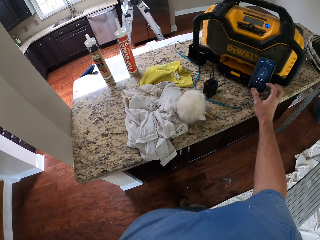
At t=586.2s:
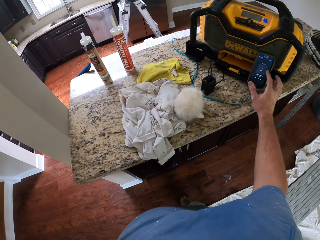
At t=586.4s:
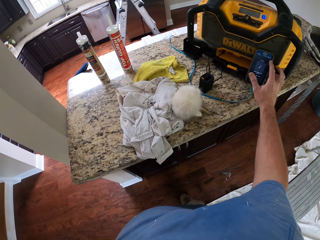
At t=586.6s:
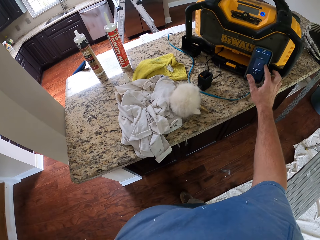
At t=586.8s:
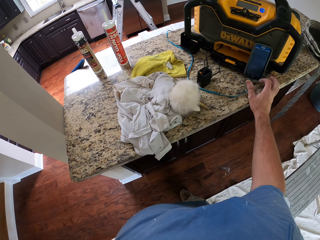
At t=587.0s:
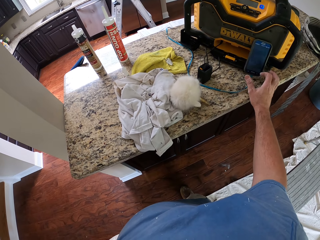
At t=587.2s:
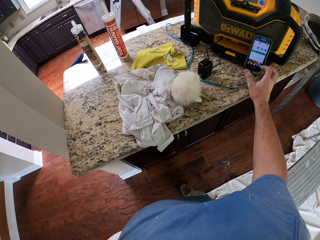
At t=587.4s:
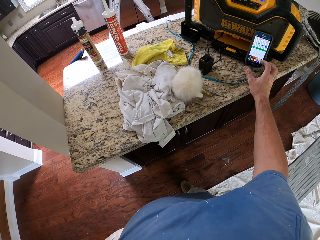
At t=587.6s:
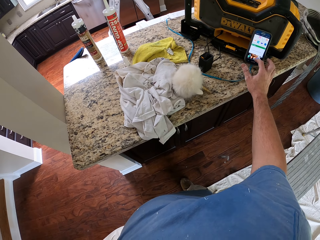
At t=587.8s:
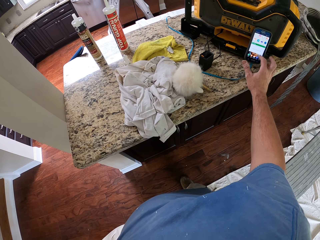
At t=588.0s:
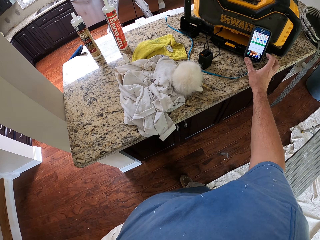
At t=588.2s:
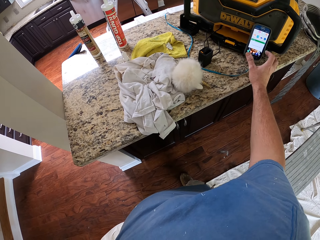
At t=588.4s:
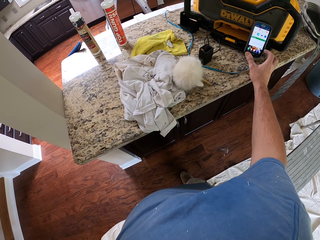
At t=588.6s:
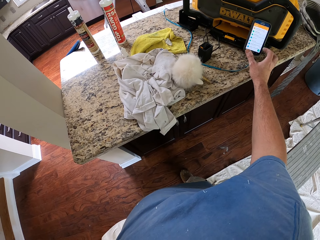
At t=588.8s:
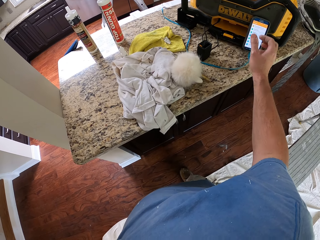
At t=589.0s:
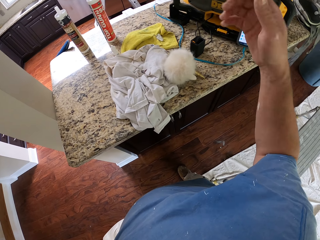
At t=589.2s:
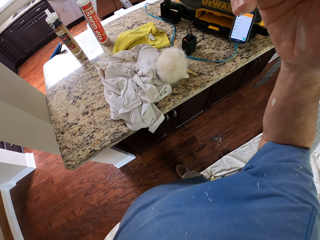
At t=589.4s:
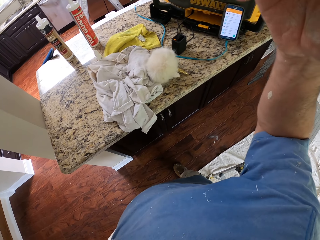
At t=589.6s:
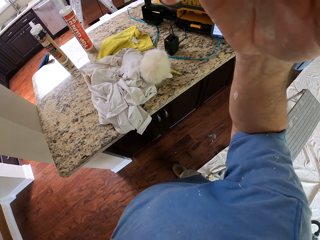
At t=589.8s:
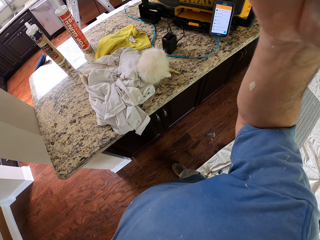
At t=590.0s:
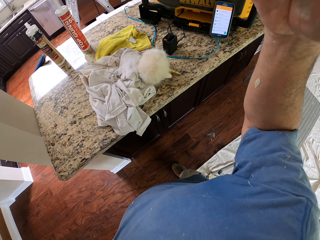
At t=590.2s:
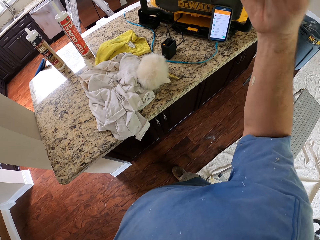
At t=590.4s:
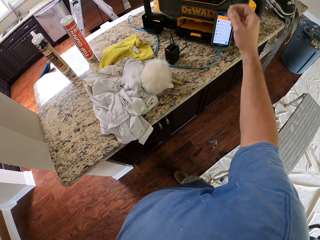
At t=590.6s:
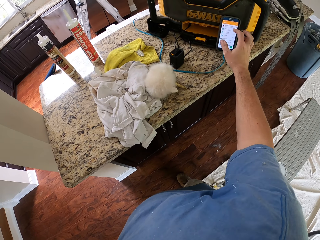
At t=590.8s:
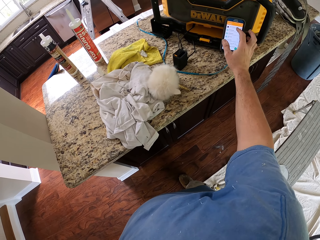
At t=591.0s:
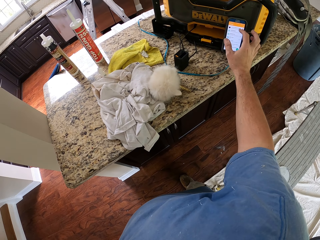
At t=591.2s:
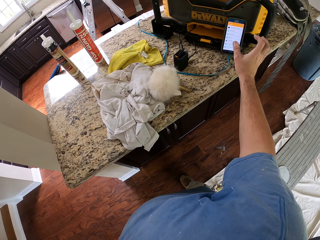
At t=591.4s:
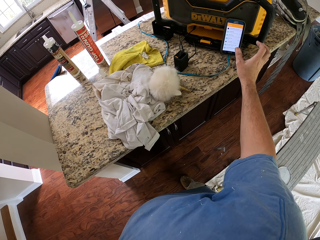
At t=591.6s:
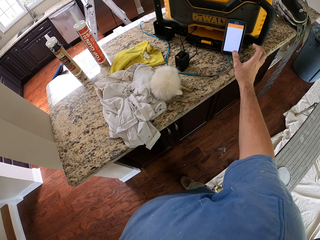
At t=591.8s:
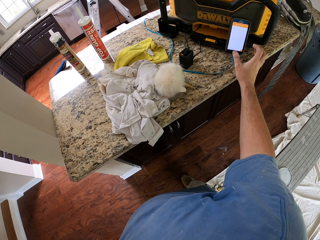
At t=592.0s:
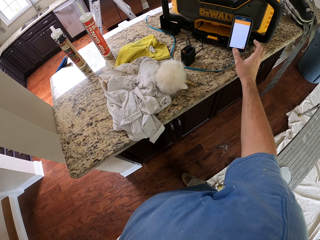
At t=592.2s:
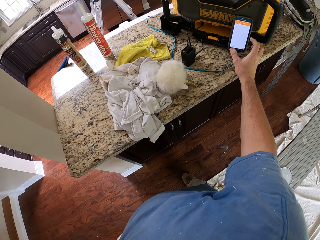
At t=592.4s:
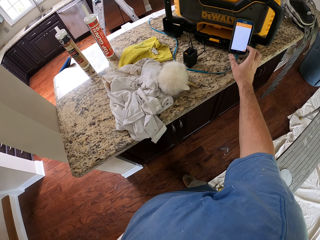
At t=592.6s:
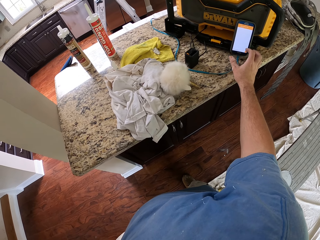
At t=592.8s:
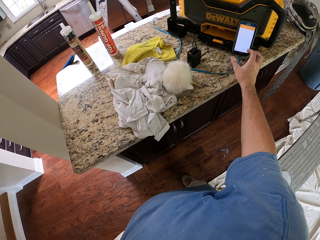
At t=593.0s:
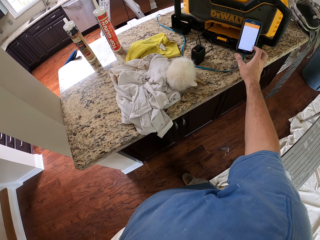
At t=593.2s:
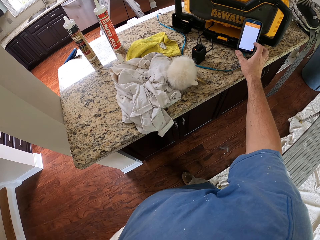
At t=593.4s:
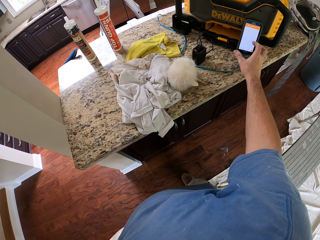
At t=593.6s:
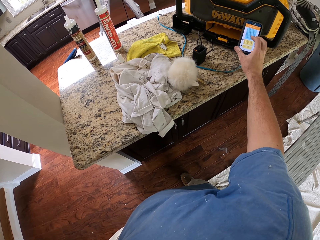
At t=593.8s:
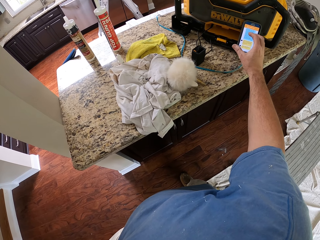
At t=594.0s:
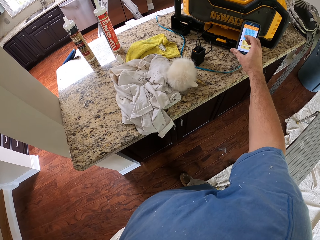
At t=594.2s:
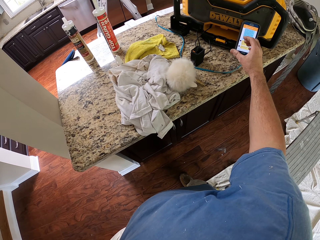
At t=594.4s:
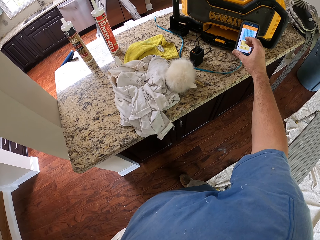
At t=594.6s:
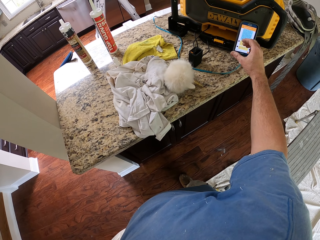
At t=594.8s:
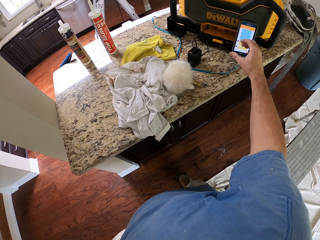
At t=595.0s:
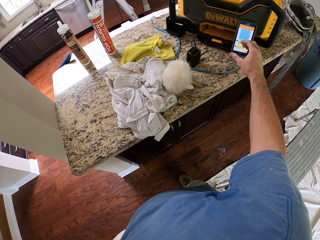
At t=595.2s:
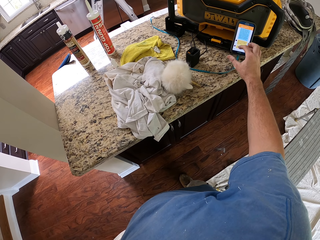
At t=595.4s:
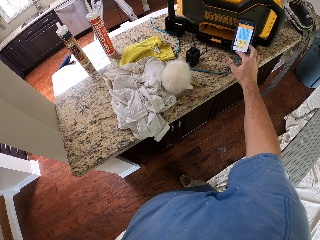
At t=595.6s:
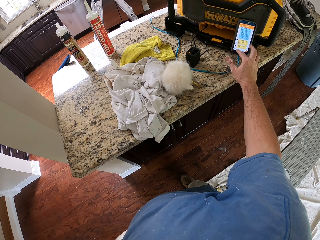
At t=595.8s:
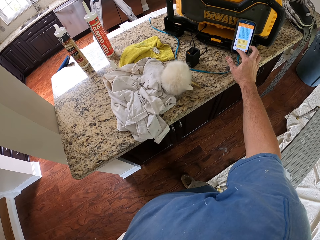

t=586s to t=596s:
The camera wearer scrolls the phone. He adjusts the camera. He lifts his hand. He presses his phone. He scrolls the phone.

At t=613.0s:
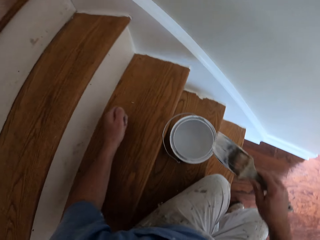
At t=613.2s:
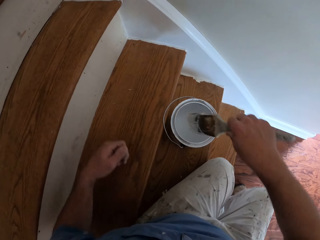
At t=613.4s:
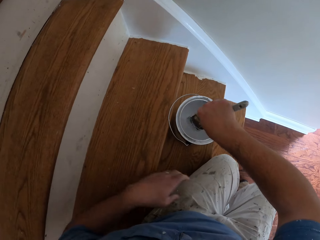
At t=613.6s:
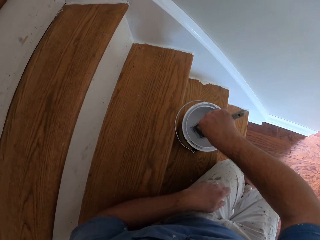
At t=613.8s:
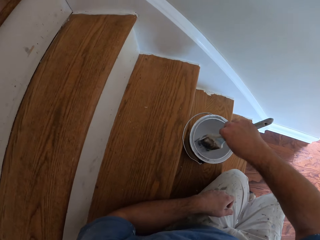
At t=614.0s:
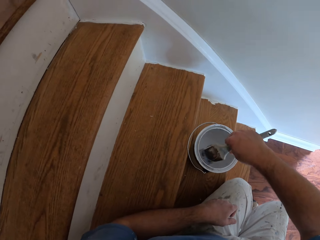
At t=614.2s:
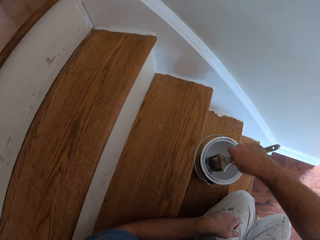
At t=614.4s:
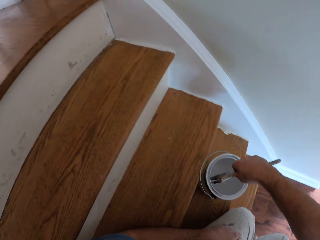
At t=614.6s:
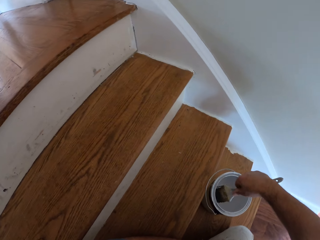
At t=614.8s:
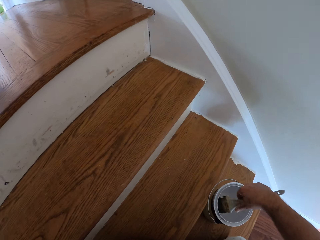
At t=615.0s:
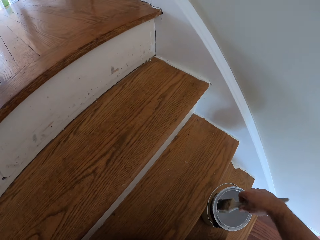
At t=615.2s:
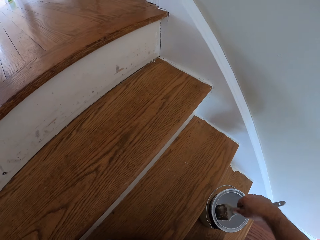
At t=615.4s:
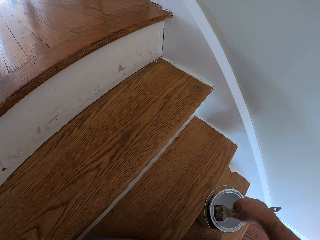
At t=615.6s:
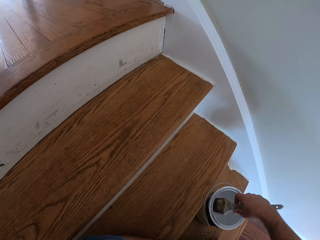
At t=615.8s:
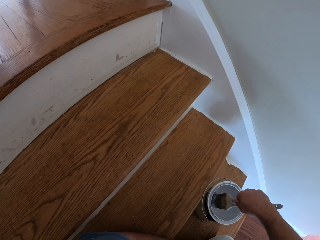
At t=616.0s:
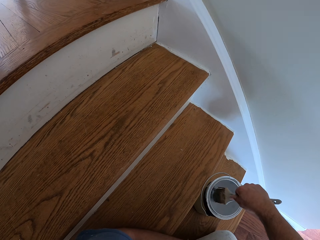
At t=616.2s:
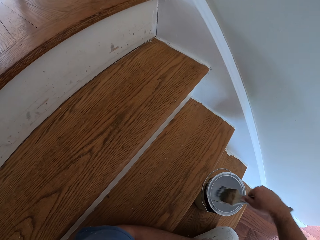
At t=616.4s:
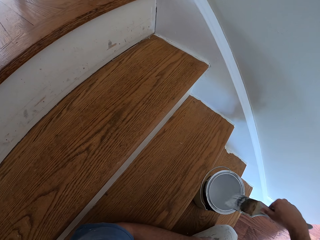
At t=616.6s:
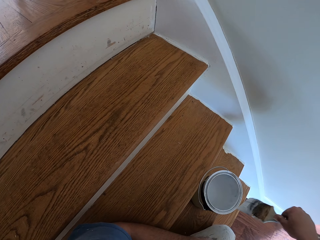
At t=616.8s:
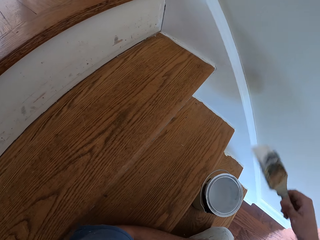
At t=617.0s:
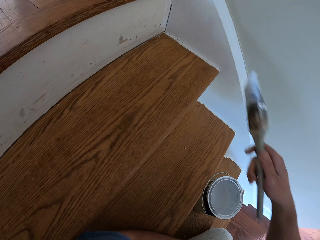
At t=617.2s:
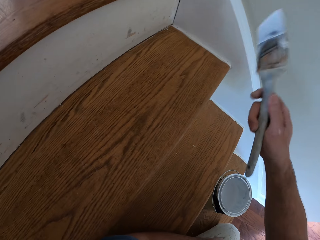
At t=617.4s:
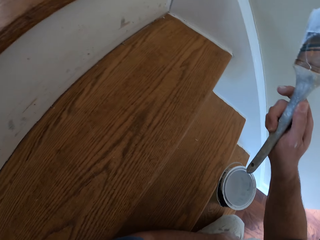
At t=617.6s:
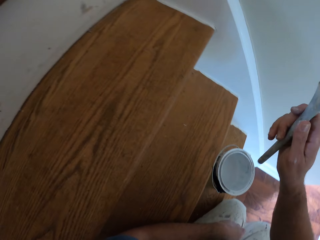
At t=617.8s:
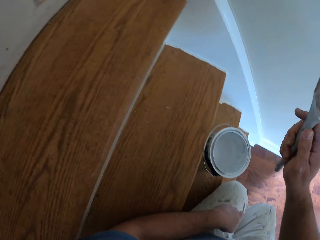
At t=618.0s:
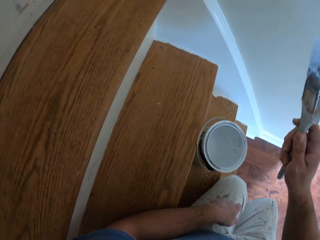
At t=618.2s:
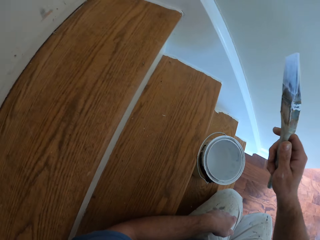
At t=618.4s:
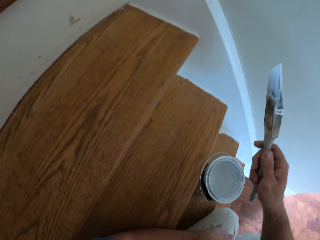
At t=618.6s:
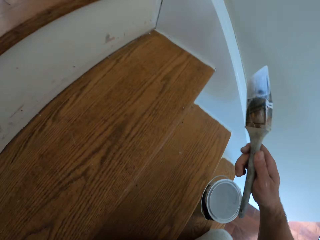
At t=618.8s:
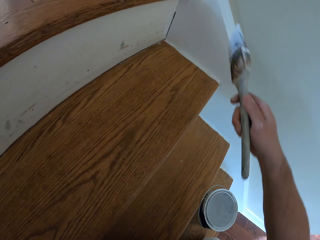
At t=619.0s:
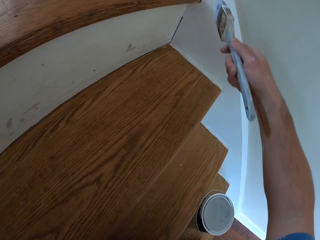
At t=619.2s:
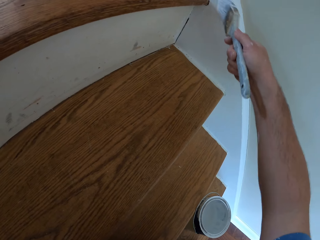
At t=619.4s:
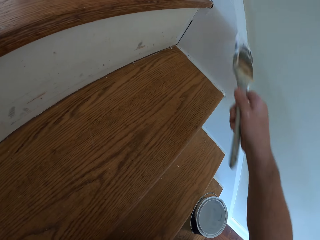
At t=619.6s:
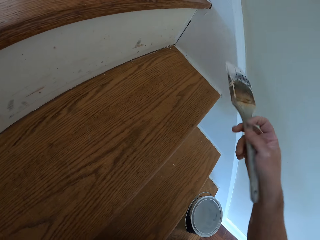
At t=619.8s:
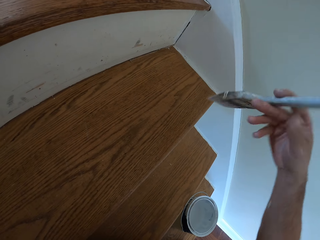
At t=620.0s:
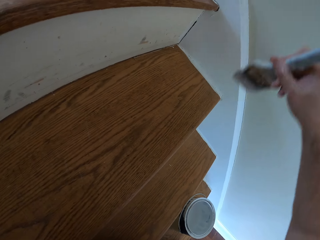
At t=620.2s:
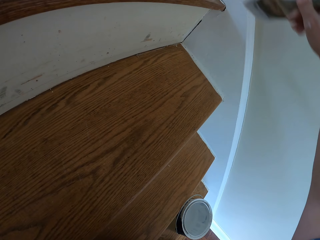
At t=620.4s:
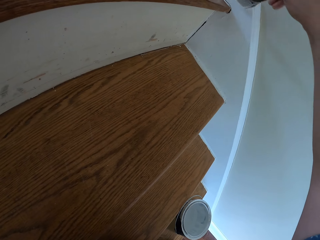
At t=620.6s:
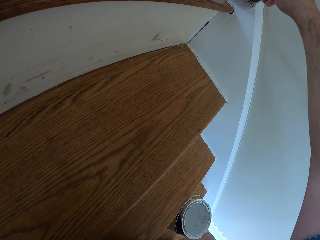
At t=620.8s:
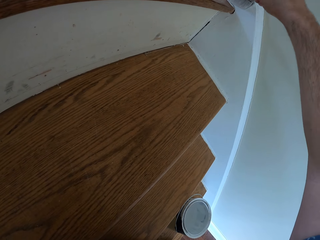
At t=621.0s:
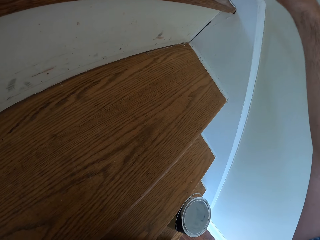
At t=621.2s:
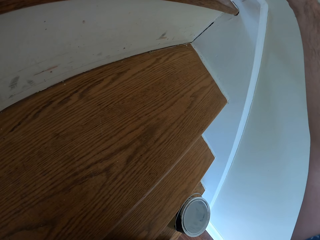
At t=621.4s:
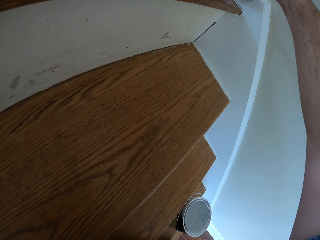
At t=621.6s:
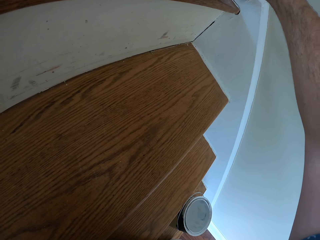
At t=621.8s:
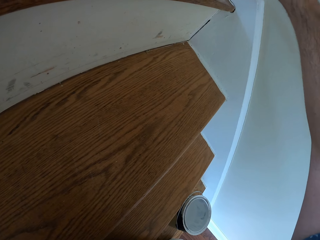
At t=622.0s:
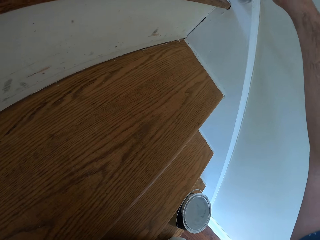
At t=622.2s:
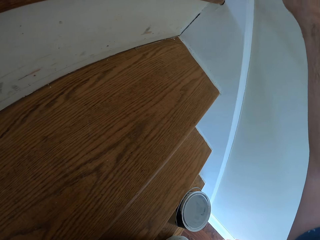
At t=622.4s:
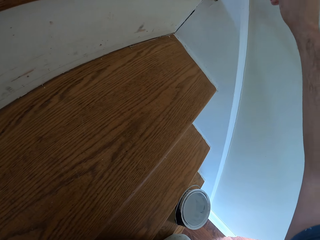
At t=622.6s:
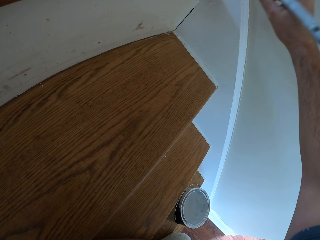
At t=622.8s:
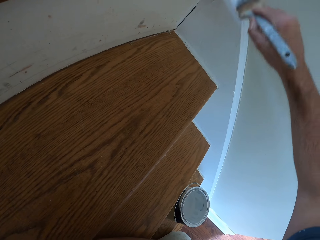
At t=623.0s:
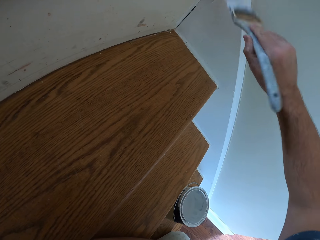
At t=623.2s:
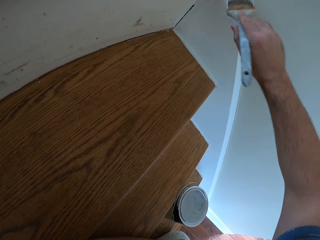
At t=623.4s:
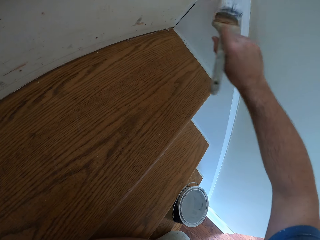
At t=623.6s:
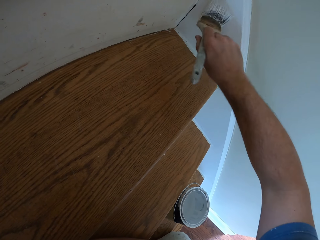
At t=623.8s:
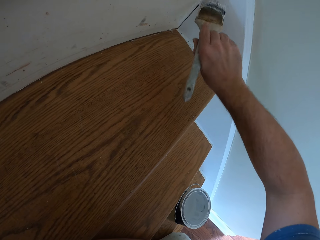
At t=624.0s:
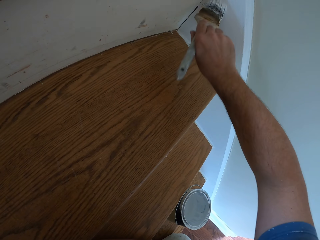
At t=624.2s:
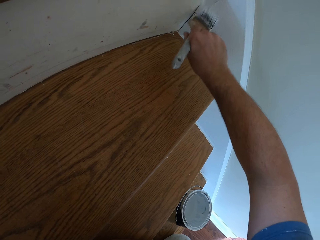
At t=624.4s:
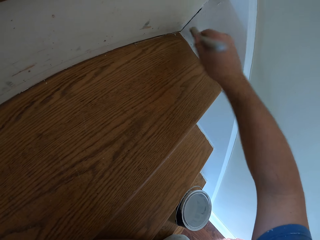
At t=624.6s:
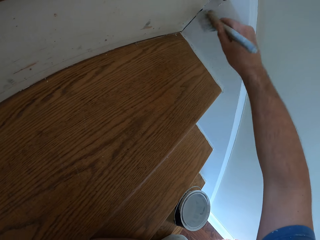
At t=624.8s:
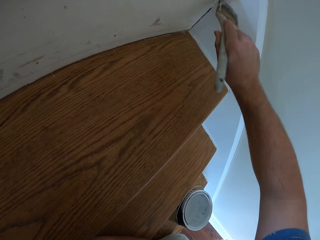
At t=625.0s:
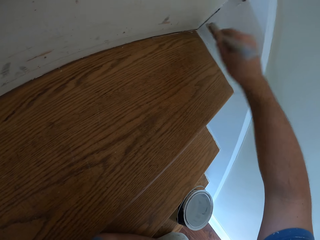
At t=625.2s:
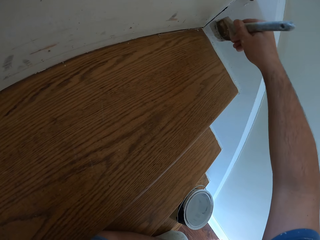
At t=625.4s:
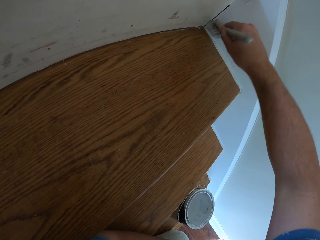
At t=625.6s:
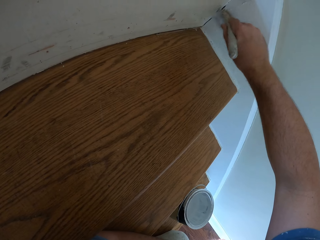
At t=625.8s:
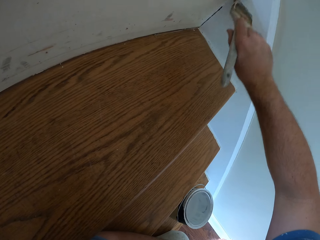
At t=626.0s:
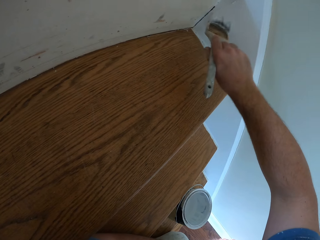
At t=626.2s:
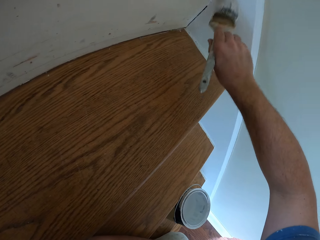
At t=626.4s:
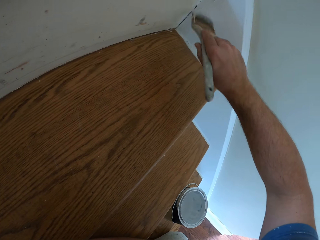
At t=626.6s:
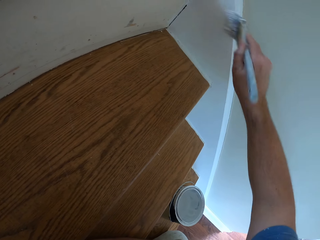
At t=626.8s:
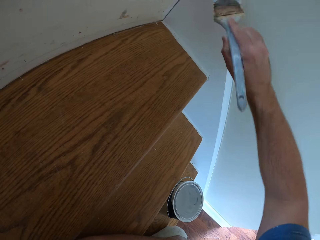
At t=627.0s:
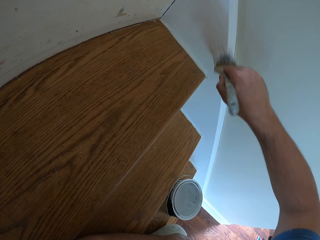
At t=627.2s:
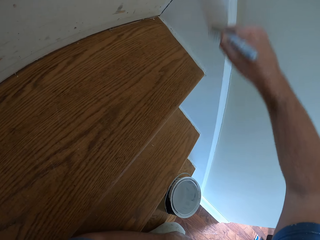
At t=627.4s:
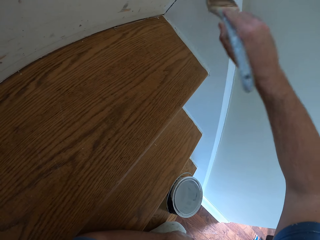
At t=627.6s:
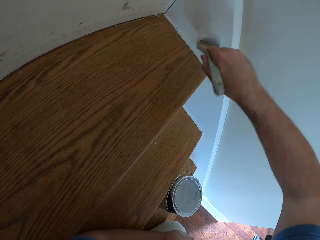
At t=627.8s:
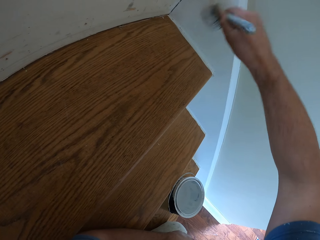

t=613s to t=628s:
The camera wearer holds the painted area. He dips the paint brush into the paint container. He places his left hand on his lap. He lifts the brush from the container. He paints the staircase white with the paint brush.
